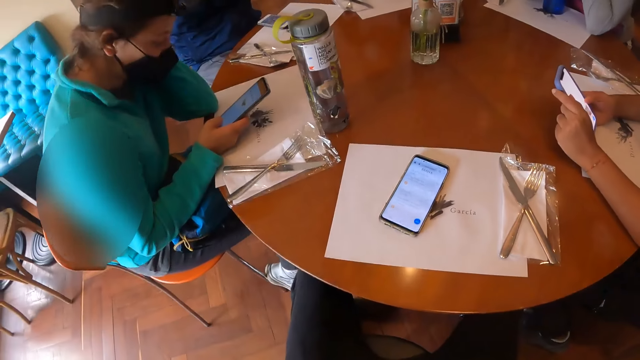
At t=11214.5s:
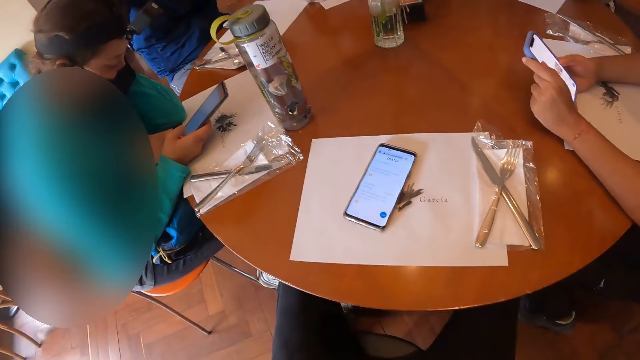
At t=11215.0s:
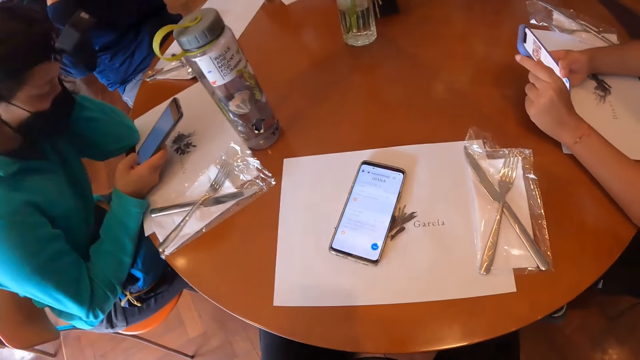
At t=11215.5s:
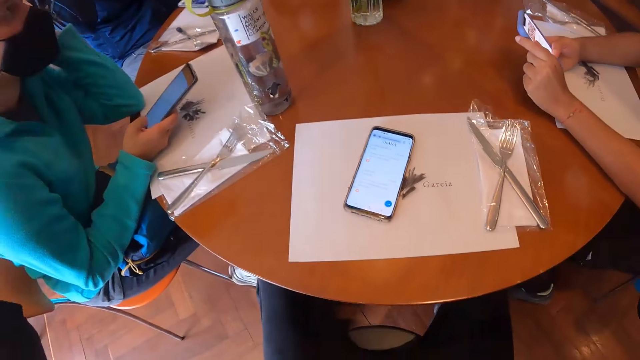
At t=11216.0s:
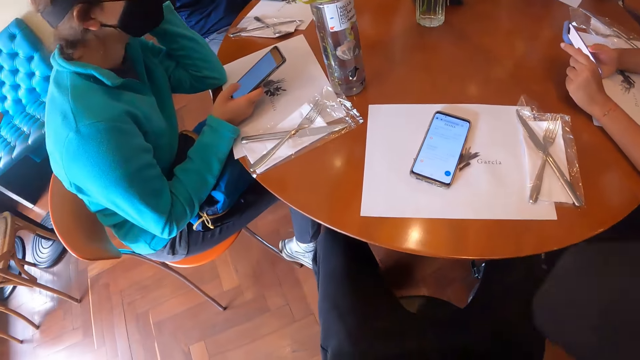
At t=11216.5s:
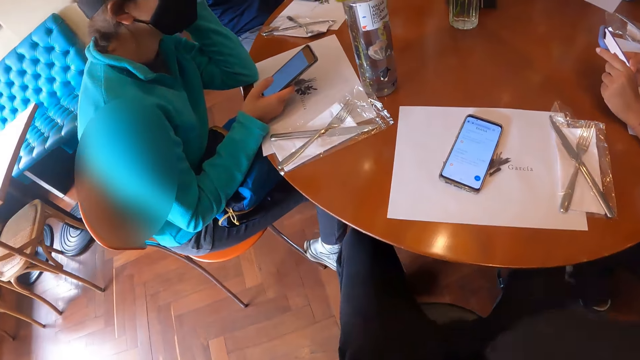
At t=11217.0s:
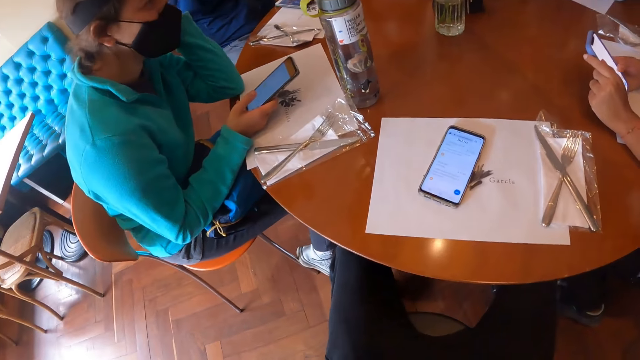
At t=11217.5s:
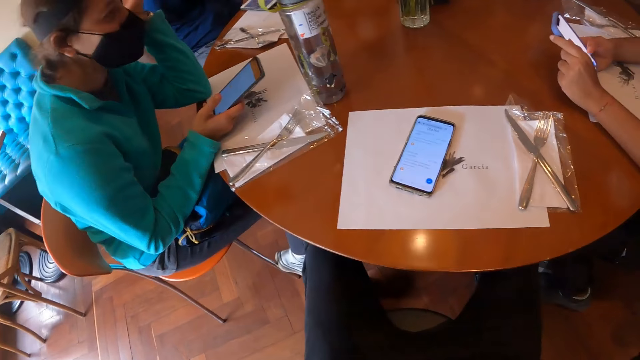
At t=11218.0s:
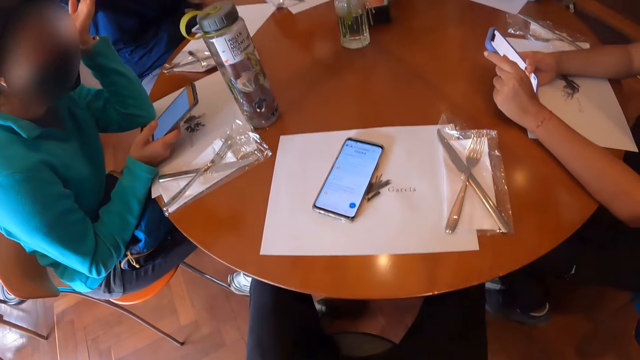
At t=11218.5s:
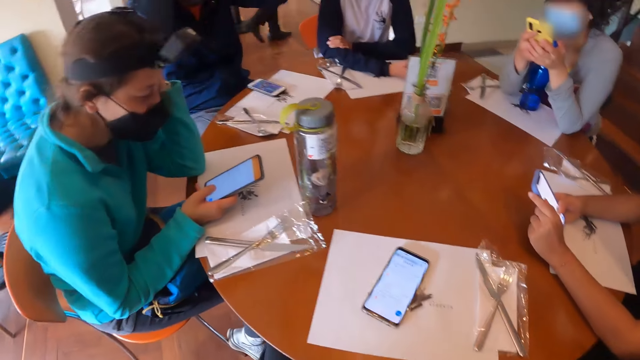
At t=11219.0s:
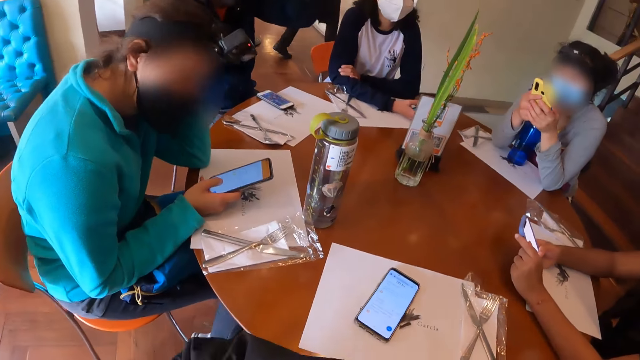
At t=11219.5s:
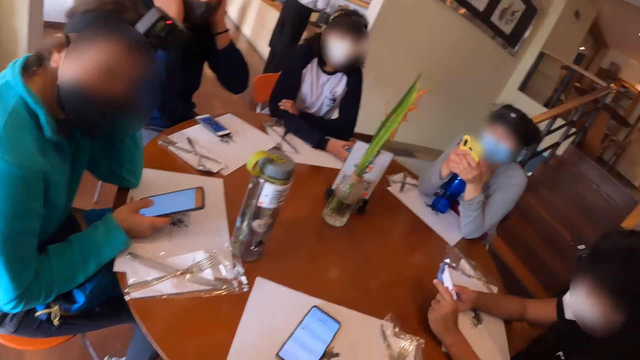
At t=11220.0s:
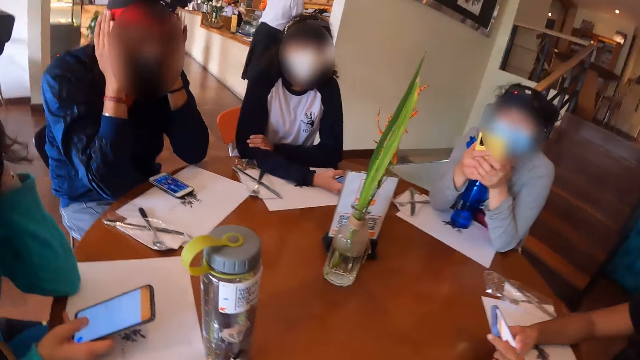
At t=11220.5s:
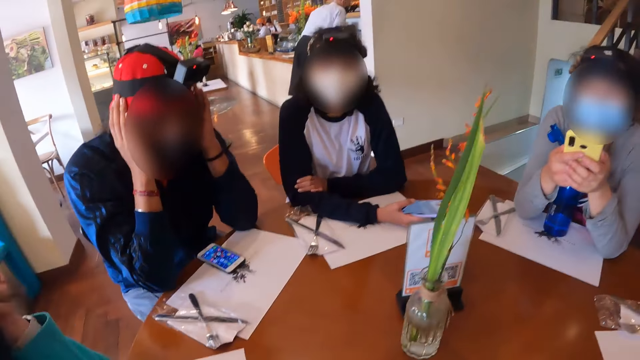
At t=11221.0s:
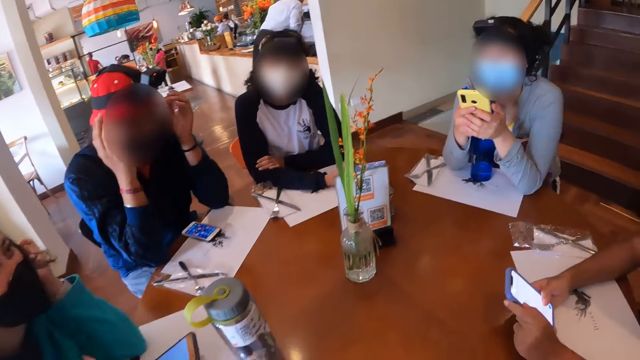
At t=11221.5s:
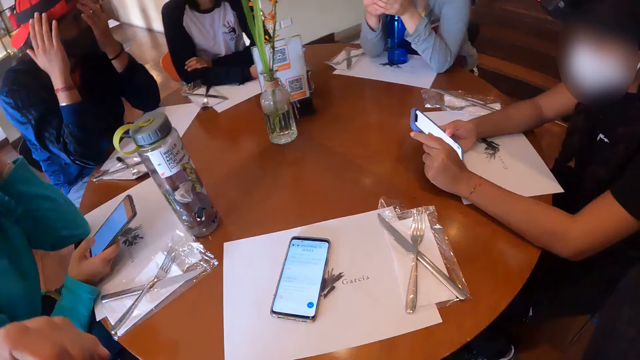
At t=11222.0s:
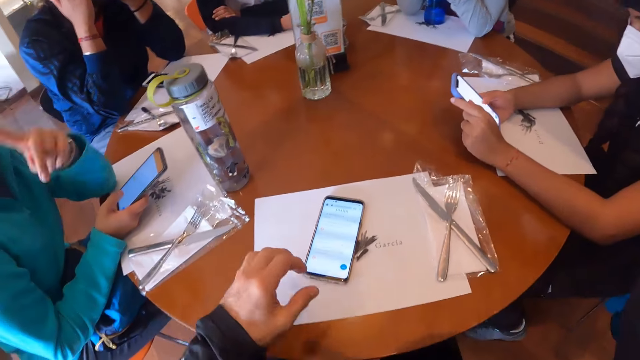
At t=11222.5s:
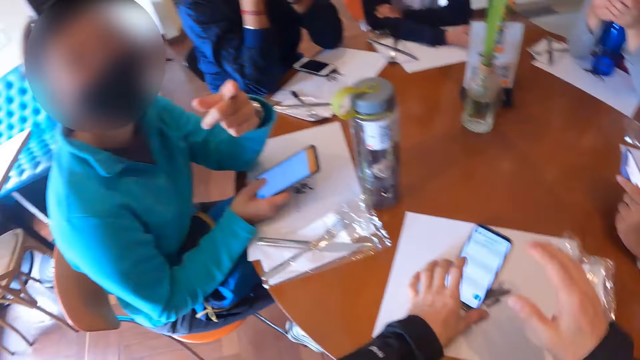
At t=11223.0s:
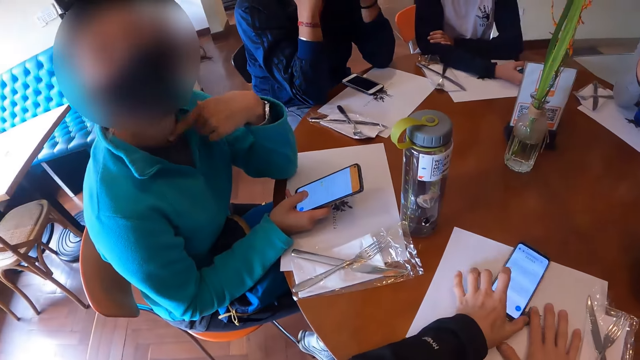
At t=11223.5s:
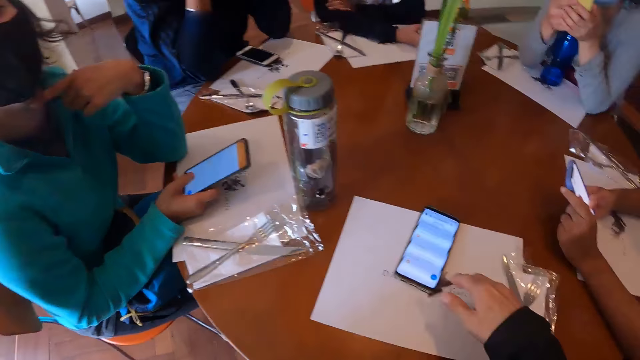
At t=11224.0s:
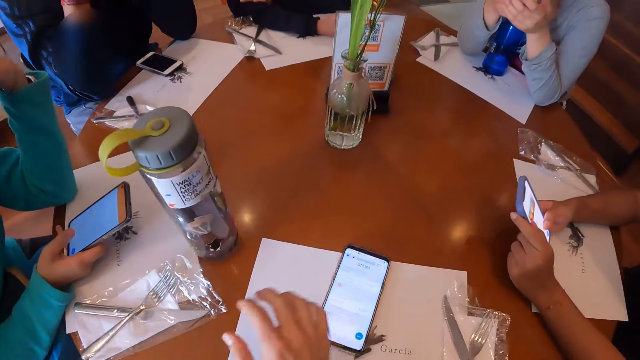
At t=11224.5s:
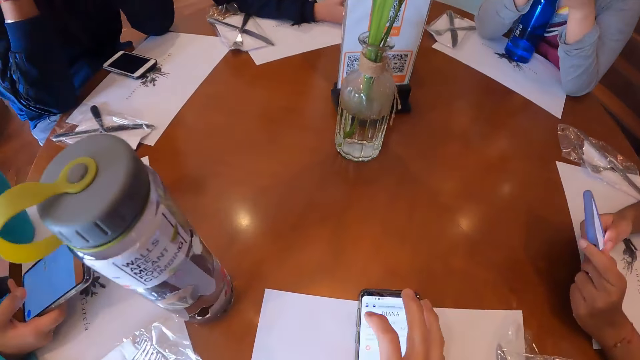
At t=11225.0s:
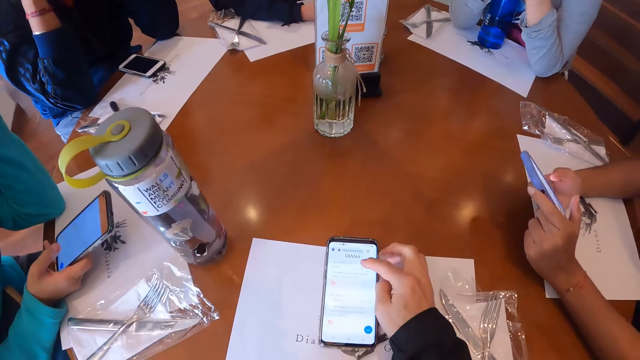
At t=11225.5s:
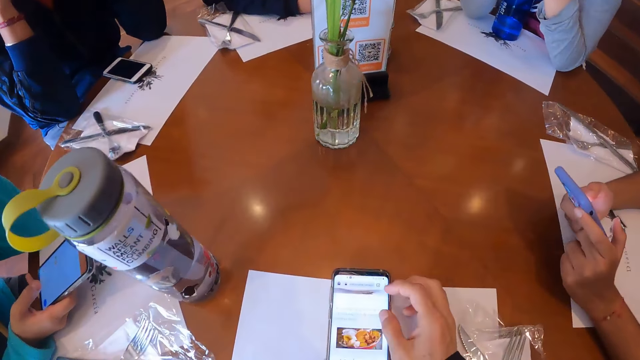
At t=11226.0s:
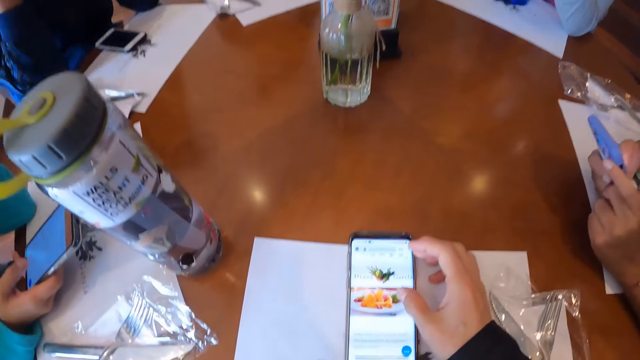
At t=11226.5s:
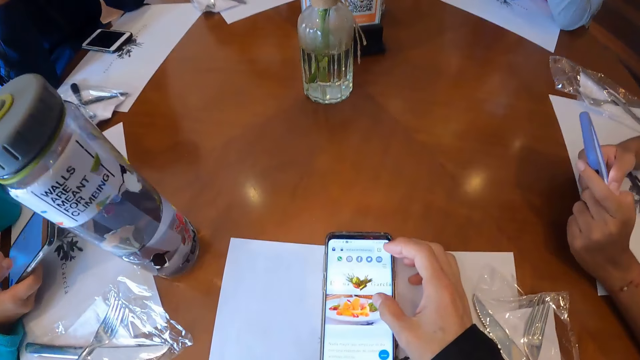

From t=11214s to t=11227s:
A man touches a cap on his head with both hands. A woman gesticulates with her left hand at the camera wearer. The camera wearer moves the phone on the table with his left hand. He moves the phone on the table with both hands. He moves the phone on the table with his right hand. He scrolls the phone and operates the phone on the table with his right hand.

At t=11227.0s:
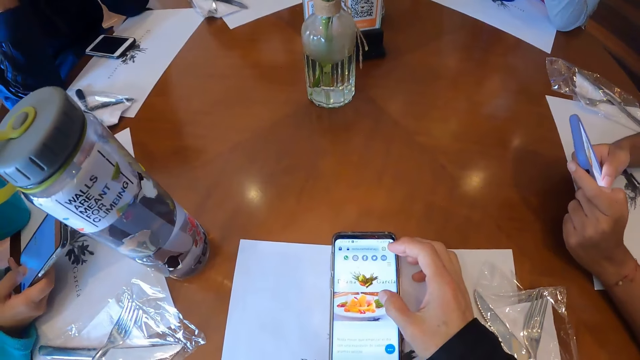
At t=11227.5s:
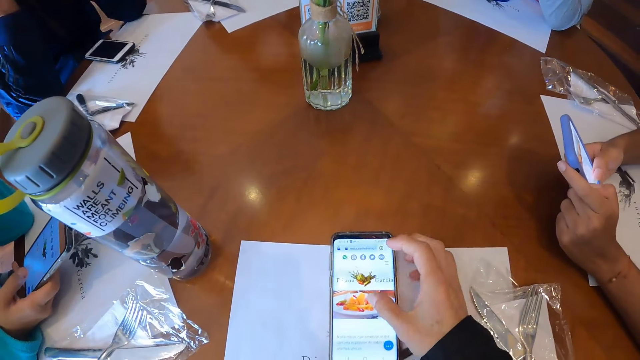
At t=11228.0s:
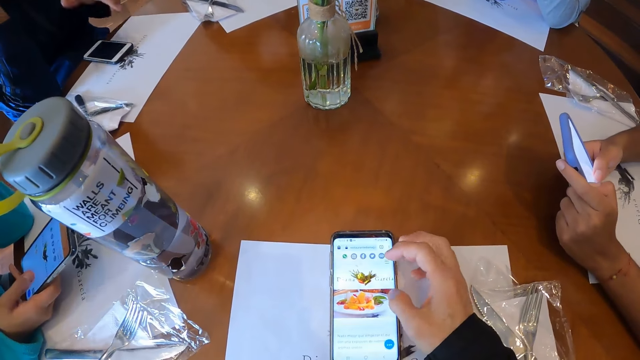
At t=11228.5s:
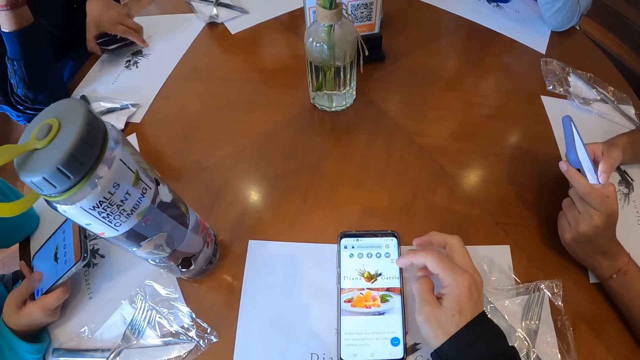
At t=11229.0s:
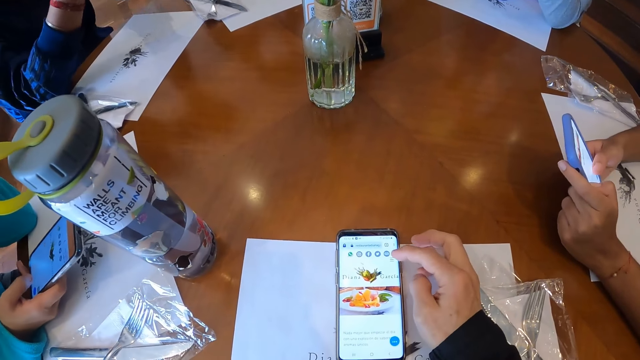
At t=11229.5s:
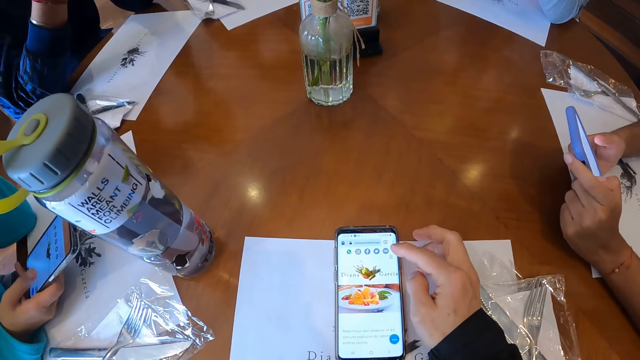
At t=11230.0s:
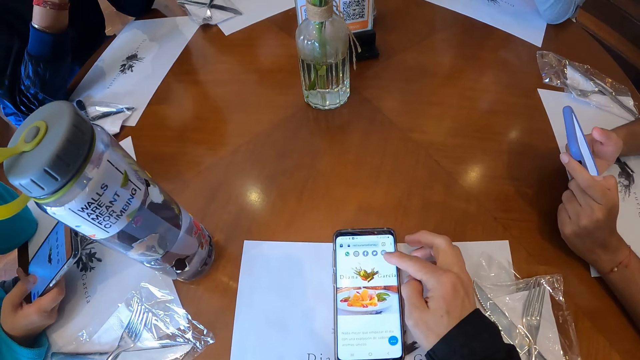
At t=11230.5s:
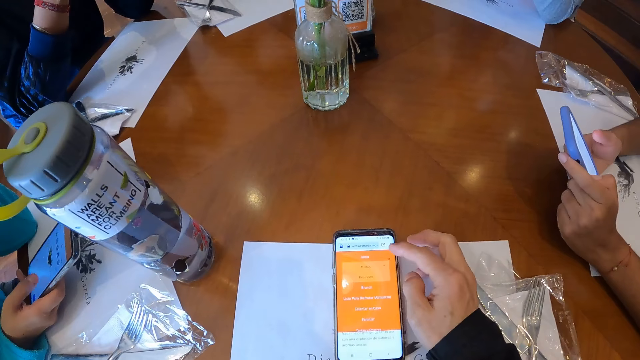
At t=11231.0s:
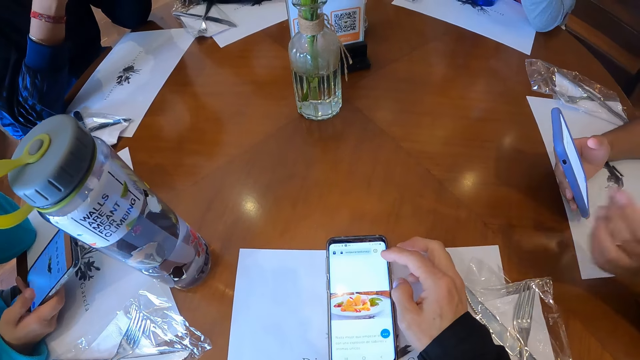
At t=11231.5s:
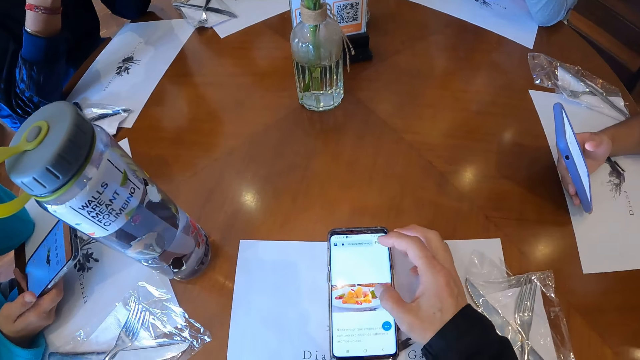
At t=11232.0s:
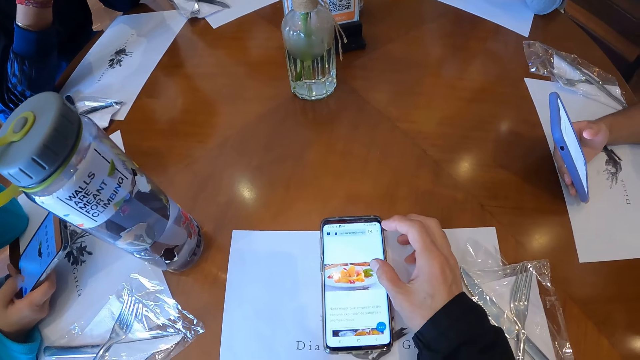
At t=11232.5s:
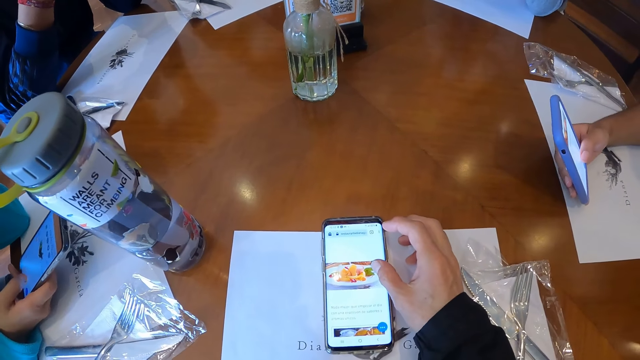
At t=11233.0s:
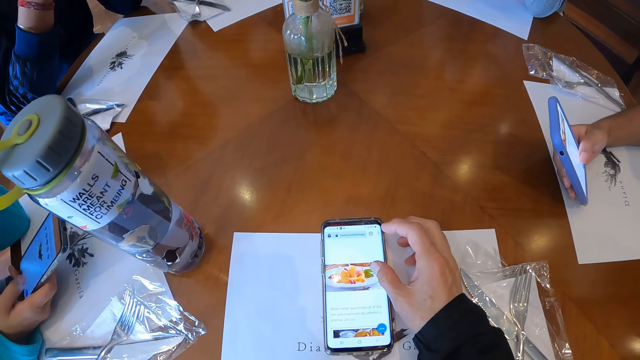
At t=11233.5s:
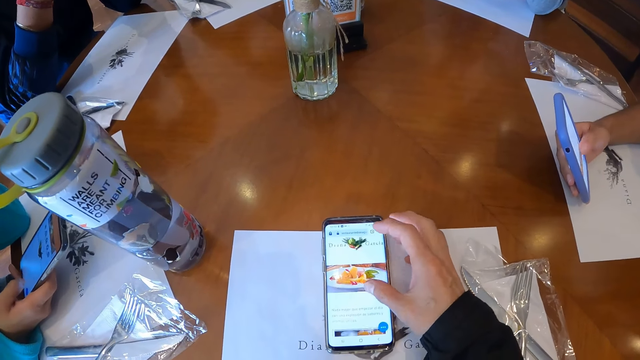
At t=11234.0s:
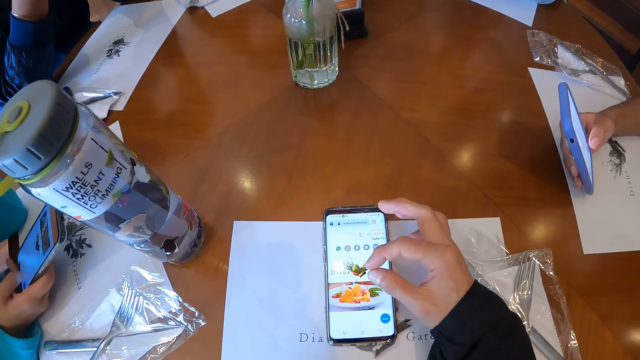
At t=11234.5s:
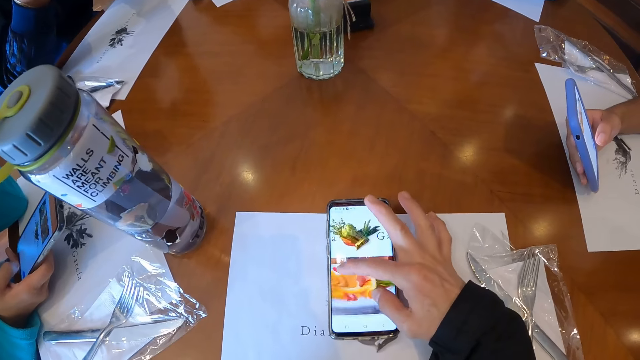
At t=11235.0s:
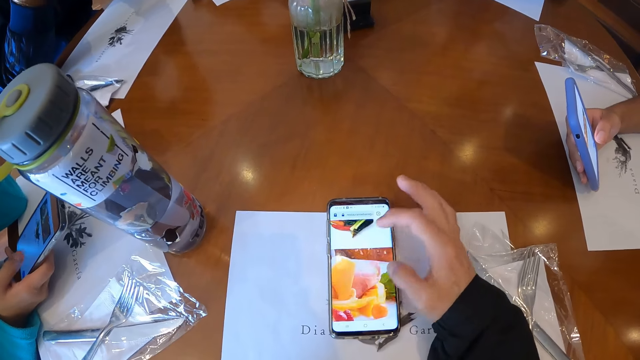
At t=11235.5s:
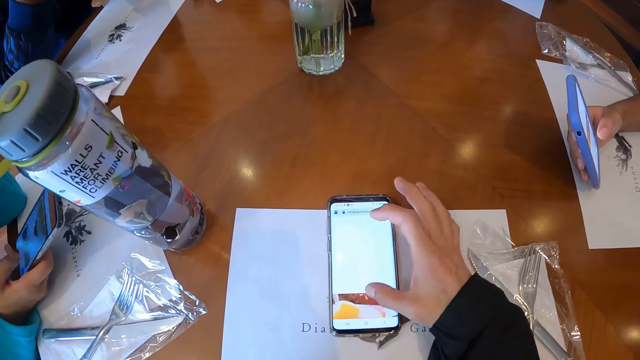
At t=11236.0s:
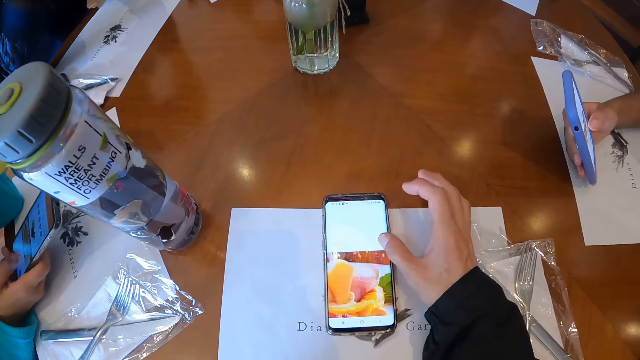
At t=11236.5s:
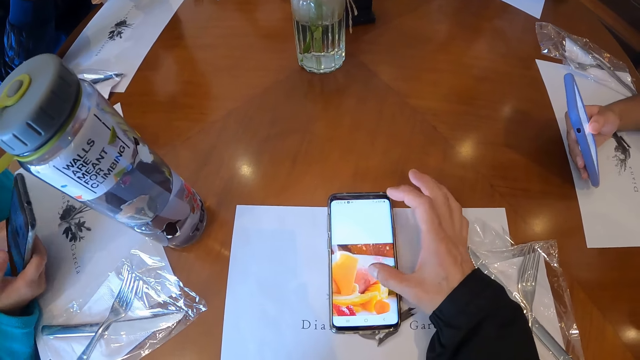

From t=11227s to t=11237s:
The man picks up the phone on the table with his left hand. A woman operates the phone on the table with her right hand.
